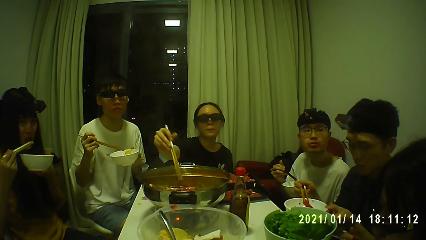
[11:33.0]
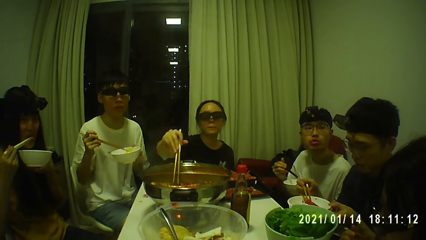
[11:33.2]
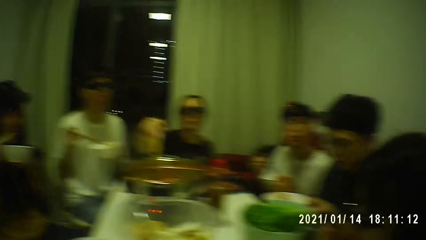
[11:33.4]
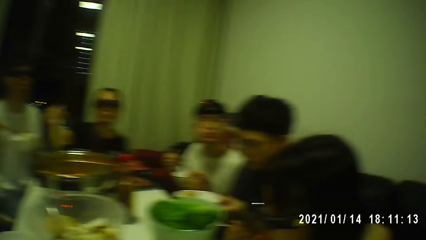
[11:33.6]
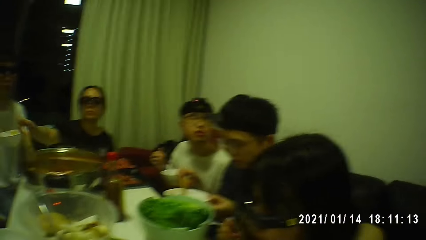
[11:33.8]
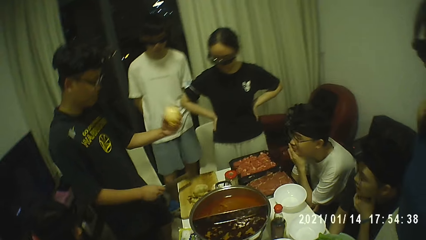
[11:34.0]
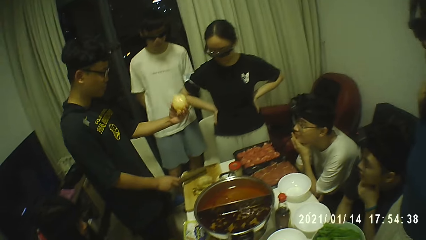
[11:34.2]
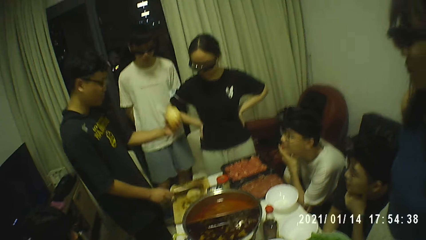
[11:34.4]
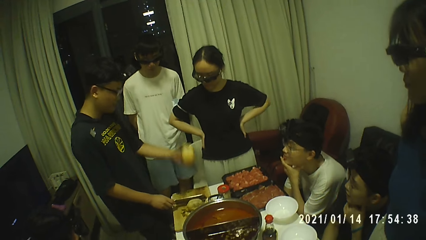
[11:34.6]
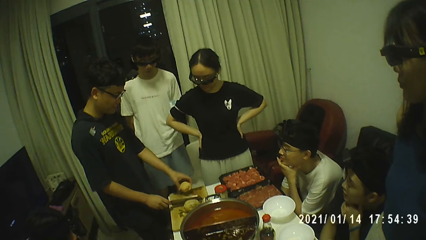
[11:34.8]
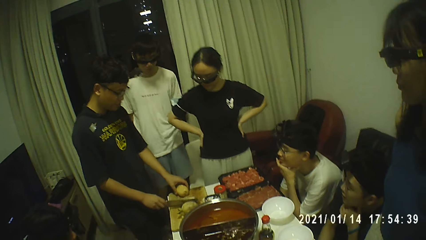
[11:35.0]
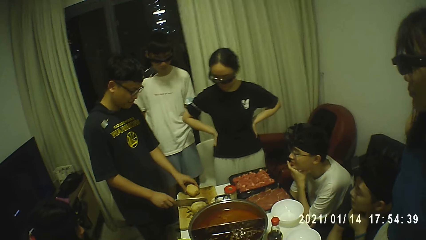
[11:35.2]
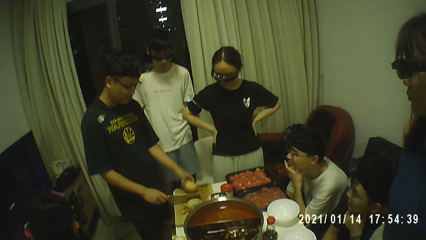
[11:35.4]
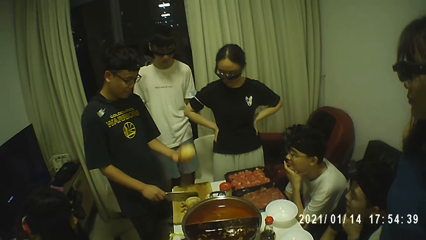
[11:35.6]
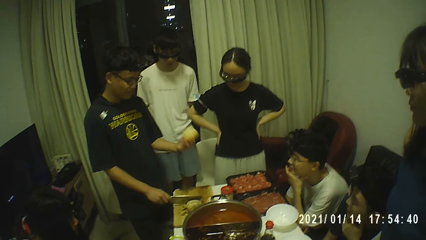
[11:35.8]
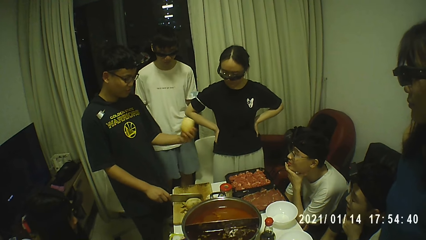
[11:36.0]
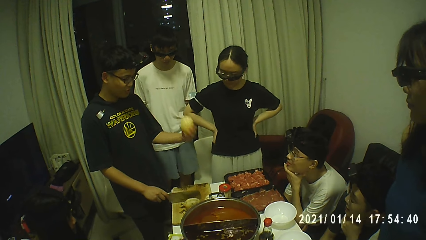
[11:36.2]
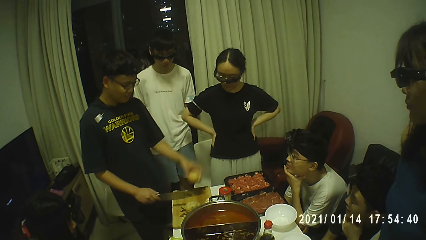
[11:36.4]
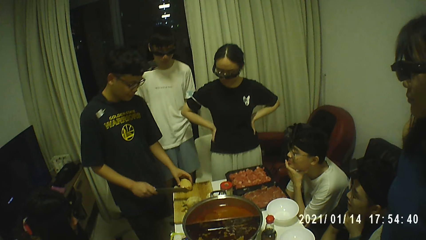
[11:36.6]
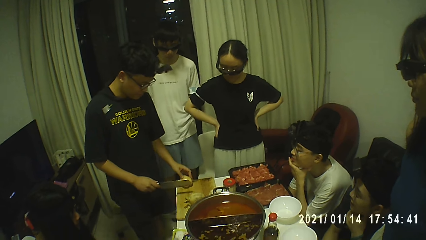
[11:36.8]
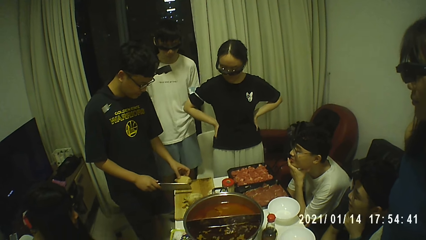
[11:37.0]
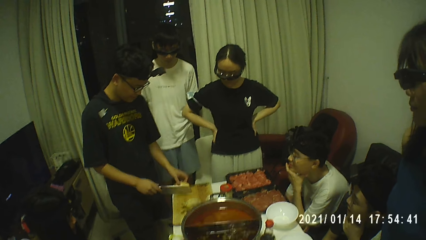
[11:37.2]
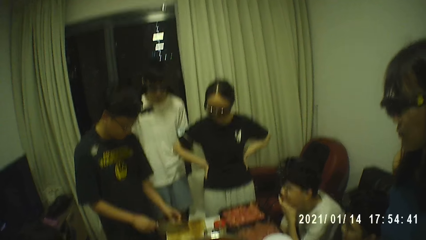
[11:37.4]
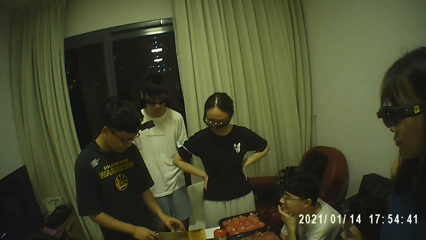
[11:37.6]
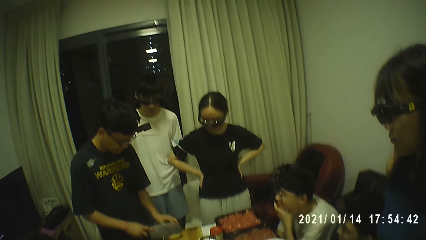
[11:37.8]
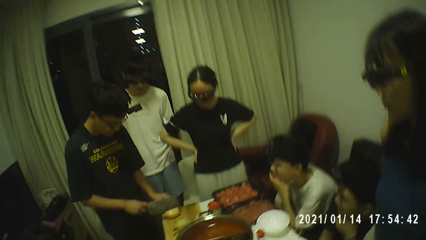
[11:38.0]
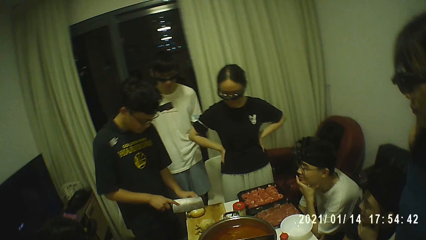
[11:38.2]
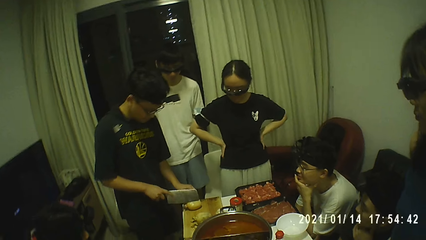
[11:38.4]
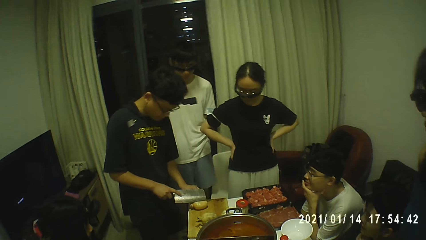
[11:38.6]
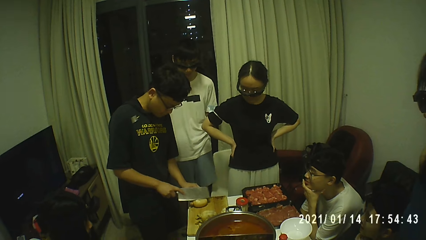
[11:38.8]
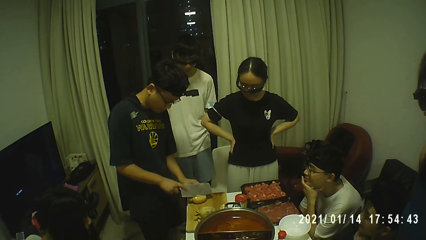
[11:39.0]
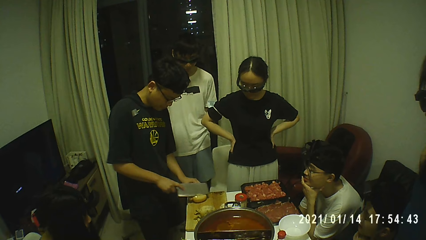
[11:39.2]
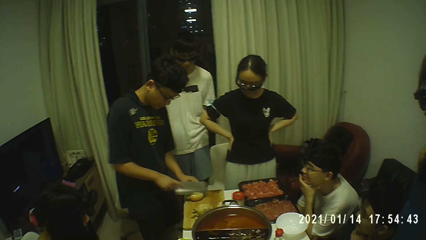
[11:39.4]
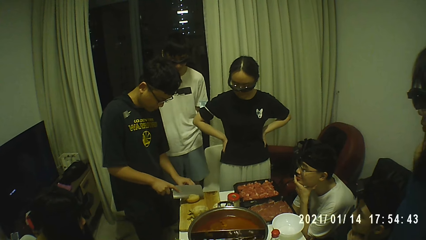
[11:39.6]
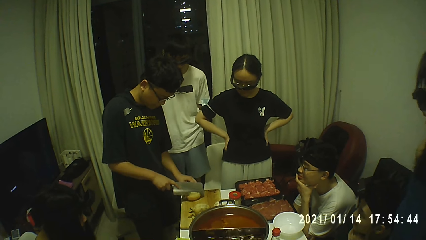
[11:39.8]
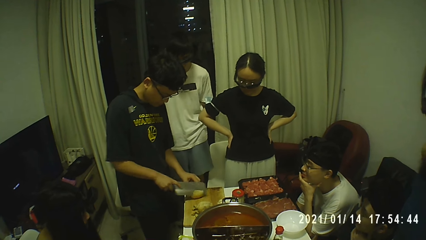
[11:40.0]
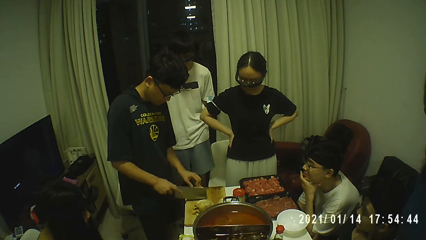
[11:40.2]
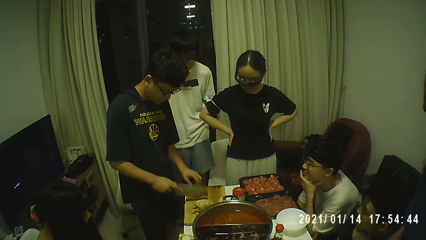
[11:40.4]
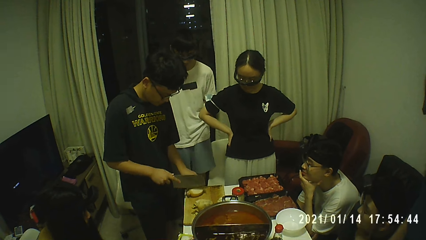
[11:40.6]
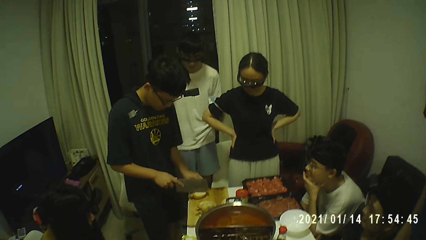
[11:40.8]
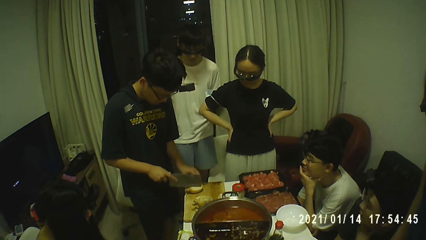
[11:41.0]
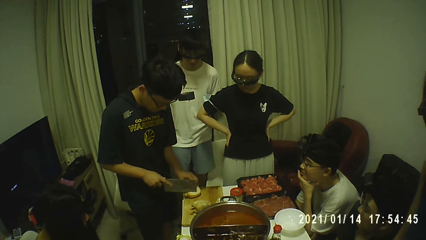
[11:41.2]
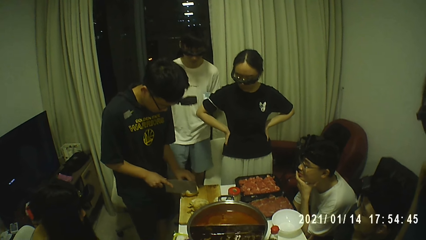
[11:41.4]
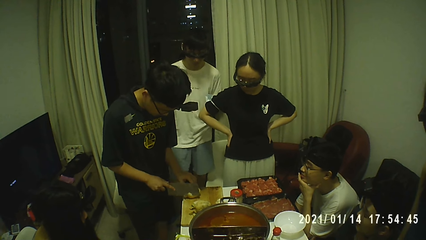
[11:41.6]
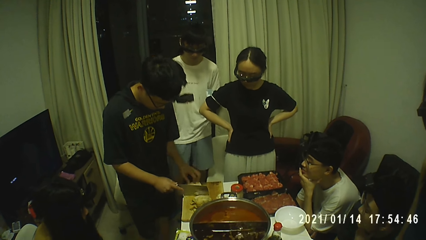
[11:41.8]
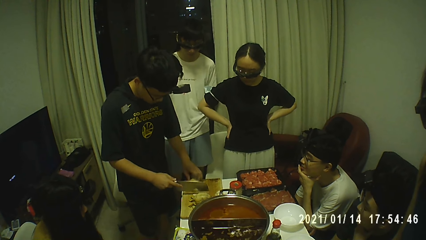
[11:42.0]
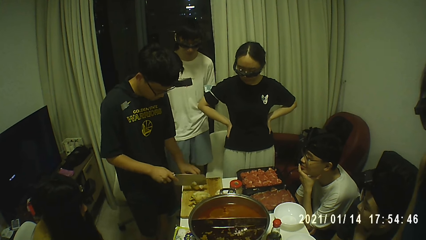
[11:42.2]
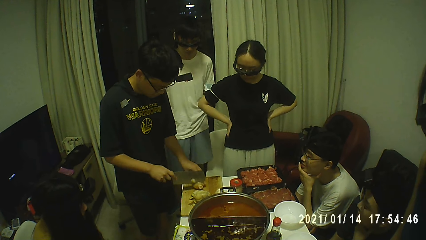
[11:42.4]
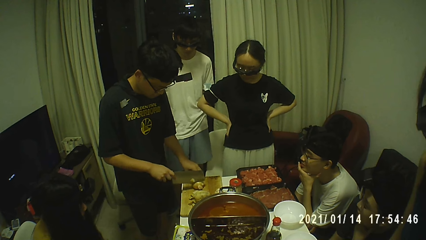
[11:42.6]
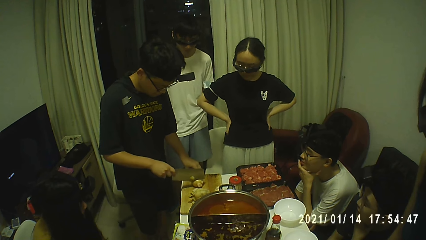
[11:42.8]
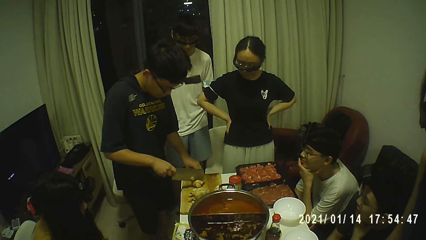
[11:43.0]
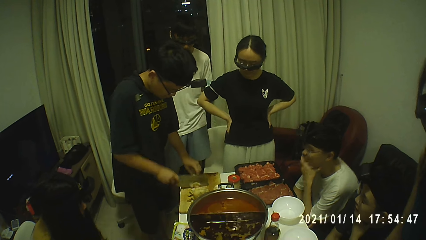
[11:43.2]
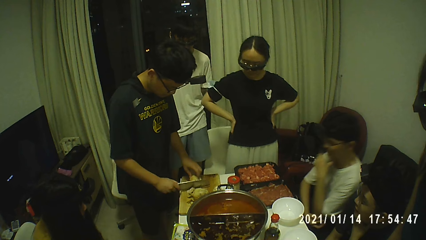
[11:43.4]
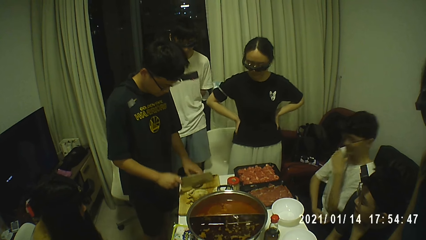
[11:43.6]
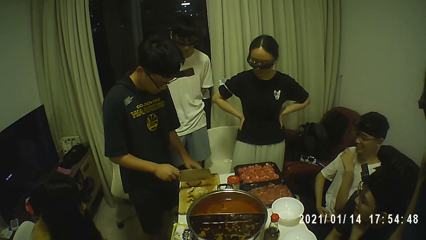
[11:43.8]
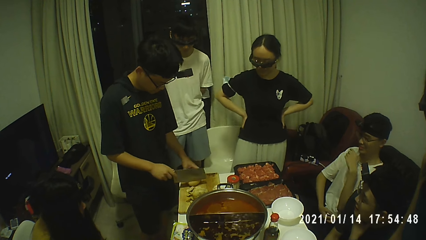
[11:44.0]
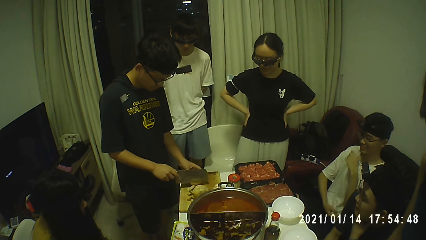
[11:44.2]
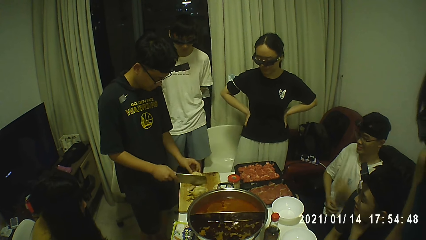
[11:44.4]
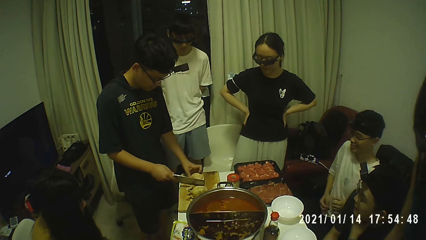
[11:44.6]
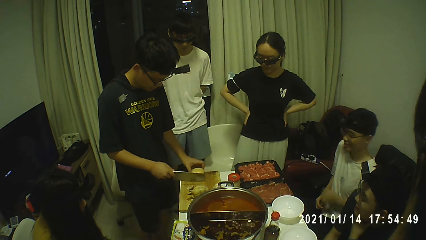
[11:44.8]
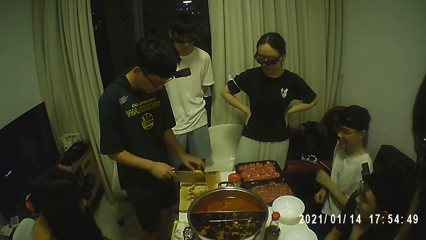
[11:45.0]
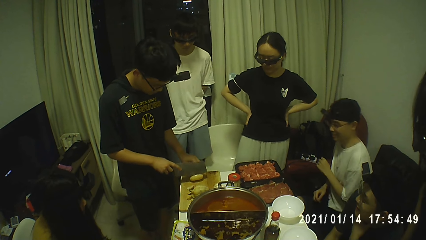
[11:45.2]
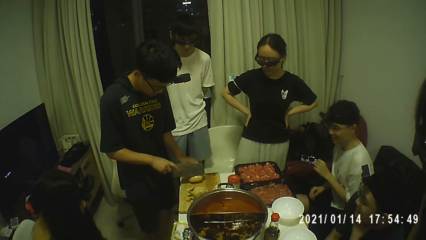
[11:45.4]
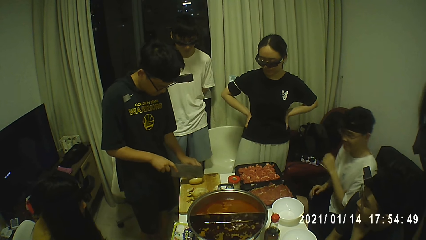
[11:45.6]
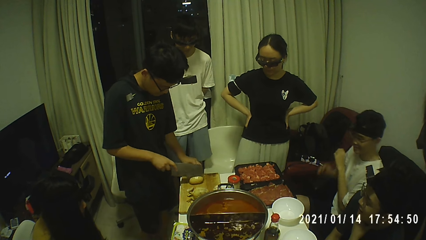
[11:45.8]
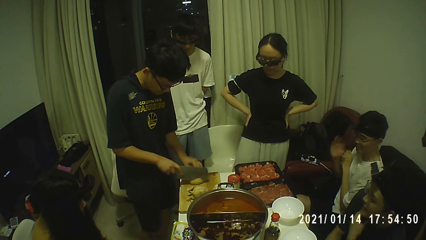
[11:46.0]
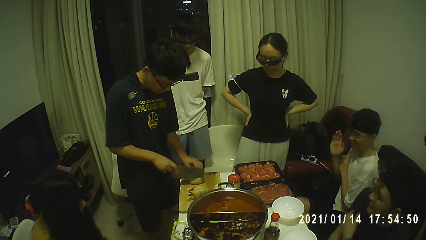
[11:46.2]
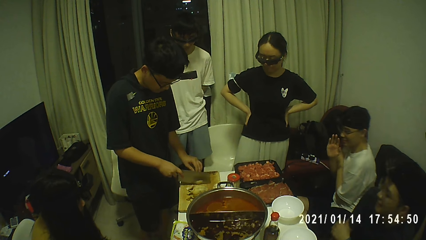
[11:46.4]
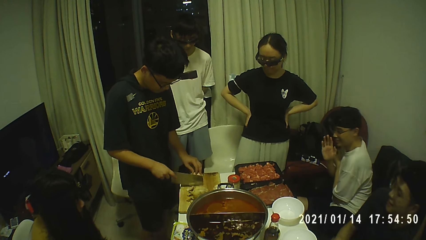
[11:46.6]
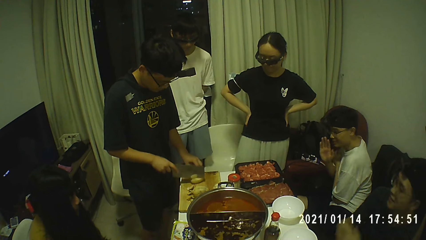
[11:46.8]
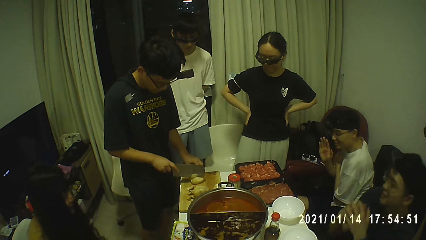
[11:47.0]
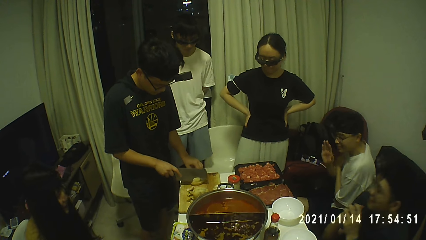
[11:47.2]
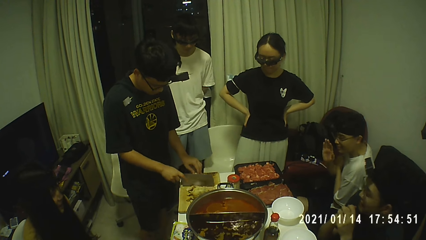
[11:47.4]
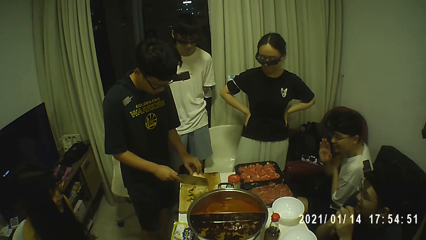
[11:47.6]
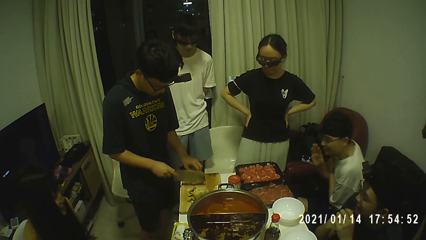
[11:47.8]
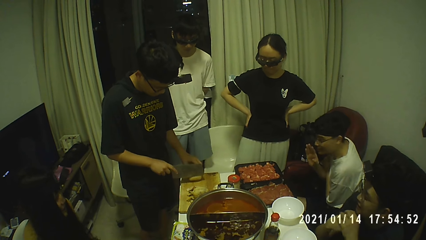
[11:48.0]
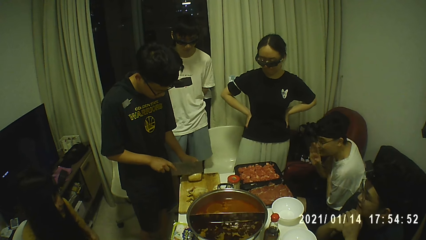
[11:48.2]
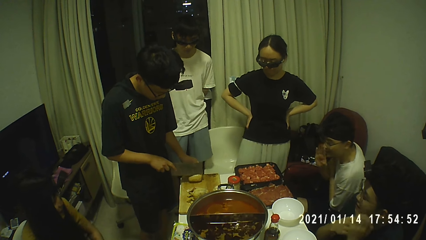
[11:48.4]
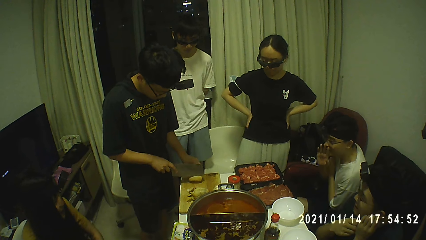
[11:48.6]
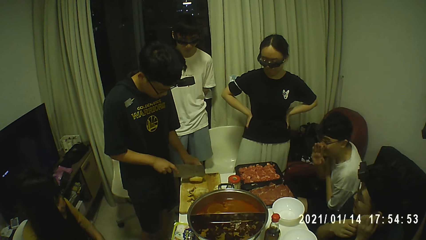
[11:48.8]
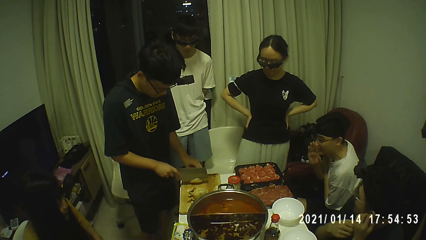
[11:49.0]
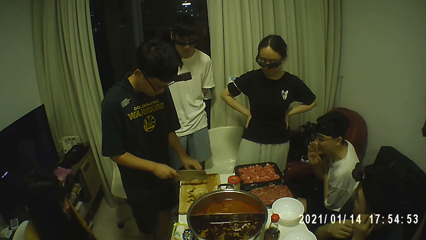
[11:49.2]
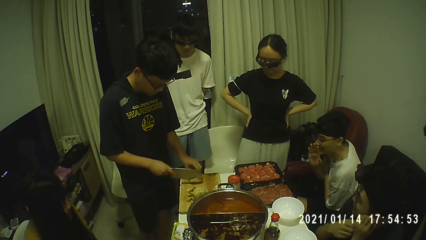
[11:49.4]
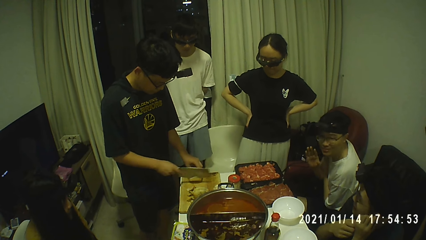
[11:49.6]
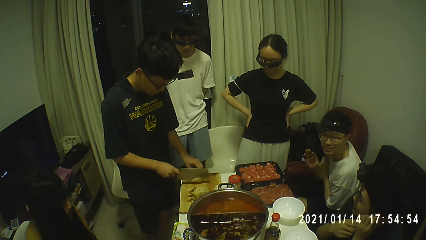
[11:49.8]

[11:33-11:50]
The woman puts the potato in her mouth with the chopsticks in her right hand. The man touches a lotus root on the cutting board with his left hand. The man drops the lotus root on the cutting board with his left hand. The man turns the lotus root on the cutting board with his left hand. The man cuts the lotus root on the cutting board with the knife in his right hand. The camera wearer looks around. The man turns the lotus root on the cutting board with his left hand. The man cuts the lotus root on the cutting board with the knife in his right hand. Another man repositions himself on the chair. The first man turns the lotus root on the cutting board with his left hand. The first man cuts the lotus root on the cutting board with the knife in his right hand.
